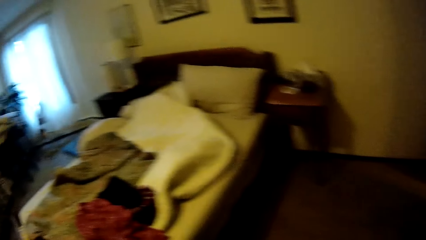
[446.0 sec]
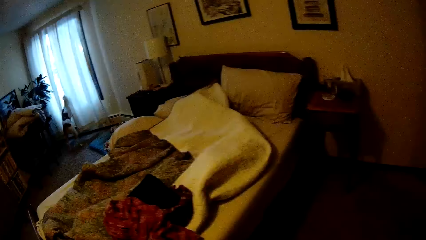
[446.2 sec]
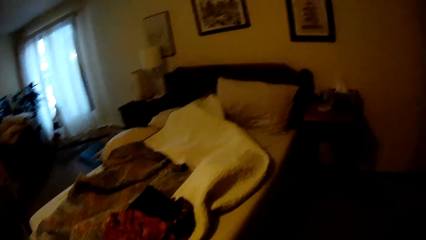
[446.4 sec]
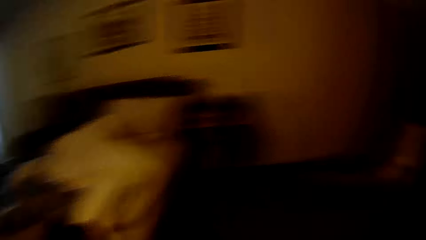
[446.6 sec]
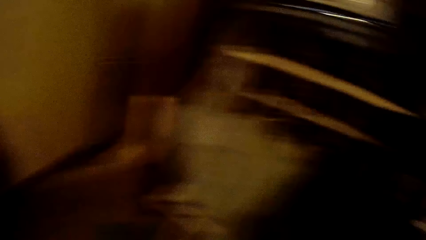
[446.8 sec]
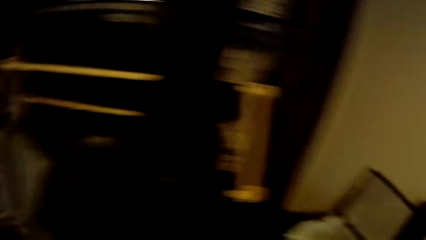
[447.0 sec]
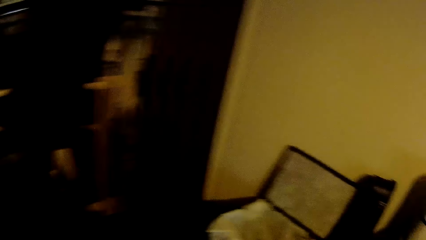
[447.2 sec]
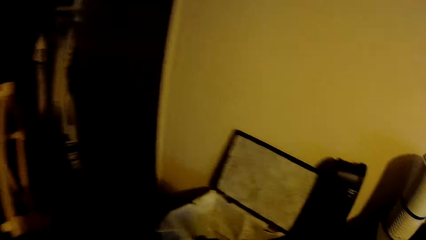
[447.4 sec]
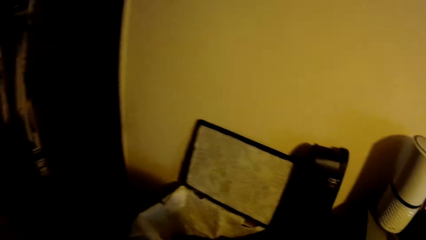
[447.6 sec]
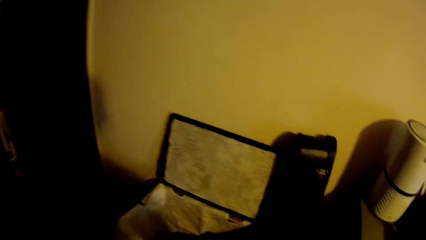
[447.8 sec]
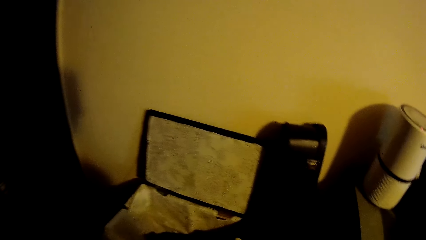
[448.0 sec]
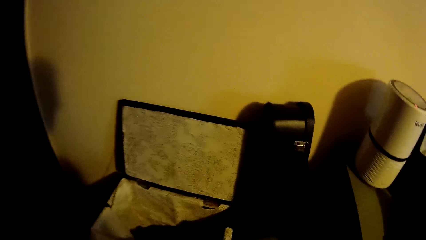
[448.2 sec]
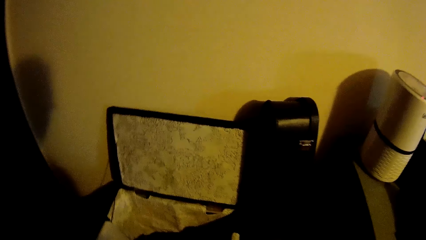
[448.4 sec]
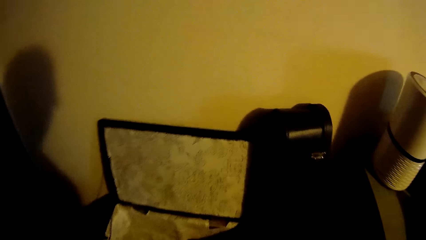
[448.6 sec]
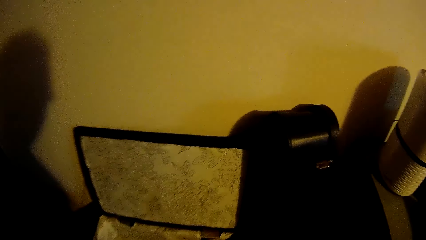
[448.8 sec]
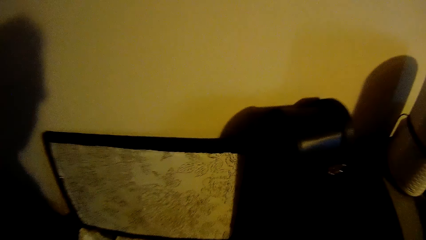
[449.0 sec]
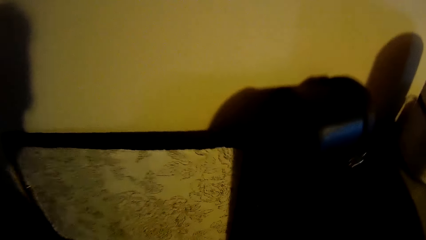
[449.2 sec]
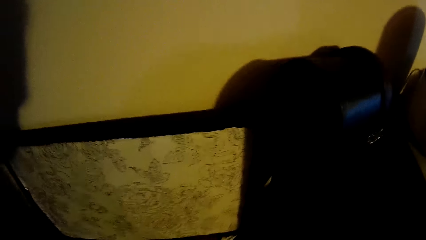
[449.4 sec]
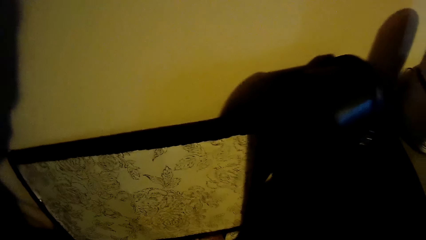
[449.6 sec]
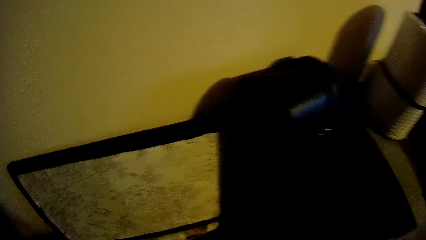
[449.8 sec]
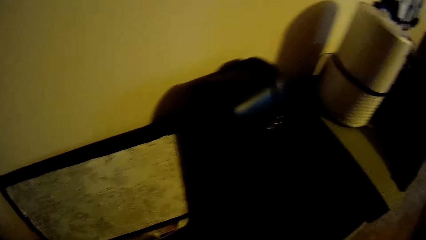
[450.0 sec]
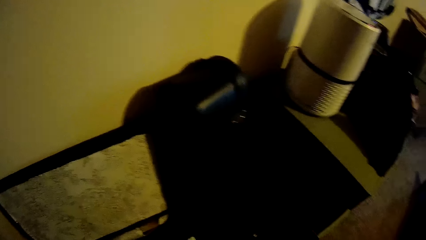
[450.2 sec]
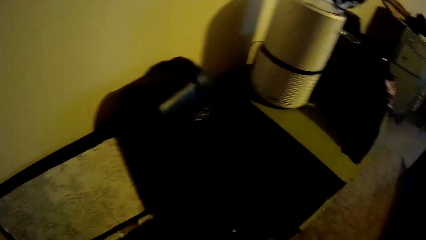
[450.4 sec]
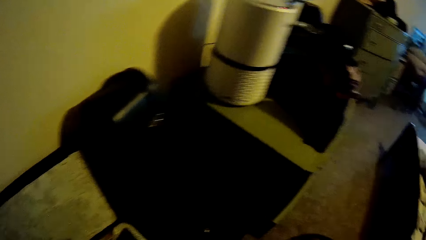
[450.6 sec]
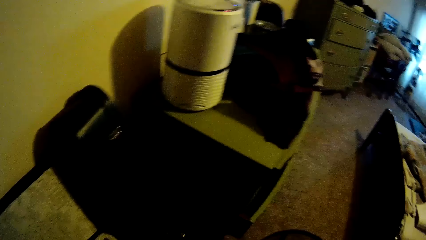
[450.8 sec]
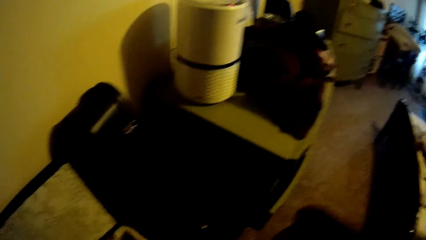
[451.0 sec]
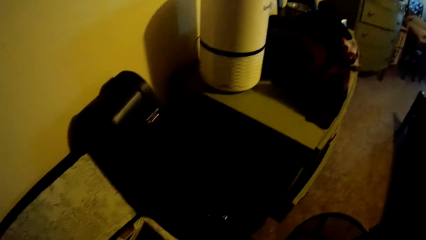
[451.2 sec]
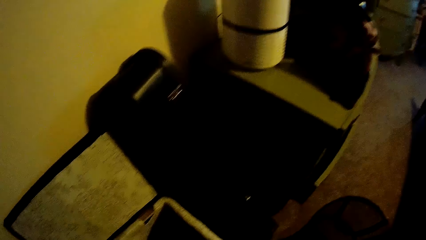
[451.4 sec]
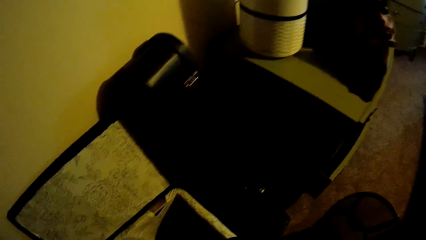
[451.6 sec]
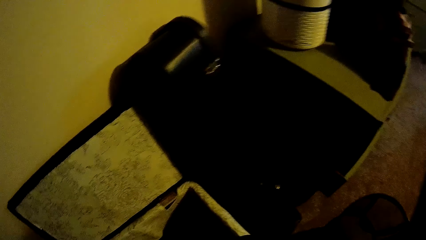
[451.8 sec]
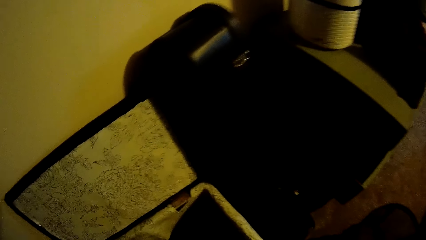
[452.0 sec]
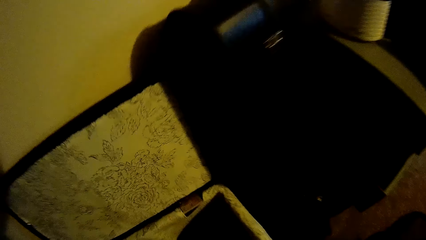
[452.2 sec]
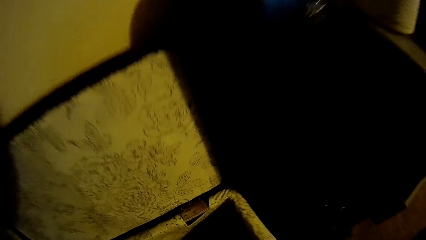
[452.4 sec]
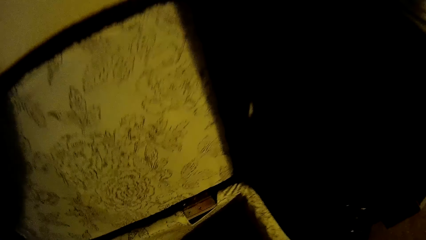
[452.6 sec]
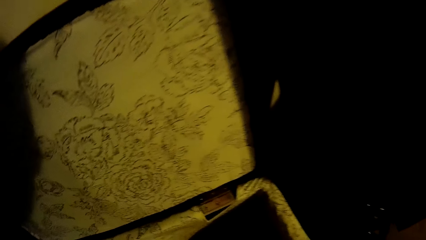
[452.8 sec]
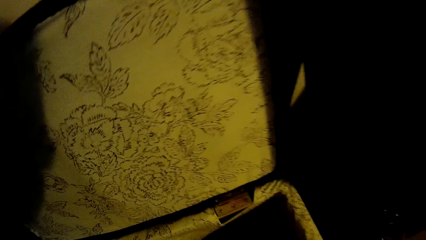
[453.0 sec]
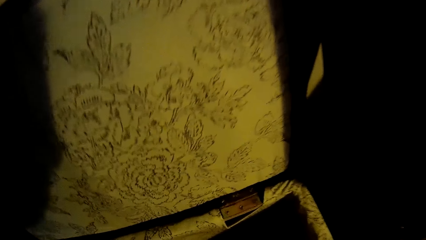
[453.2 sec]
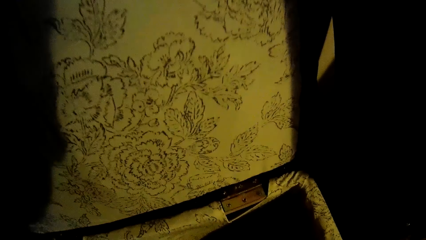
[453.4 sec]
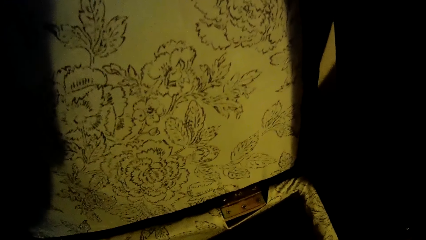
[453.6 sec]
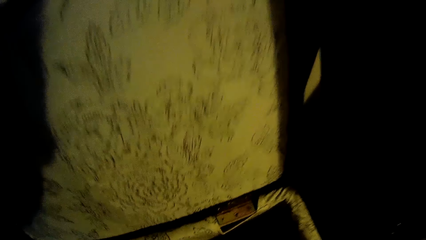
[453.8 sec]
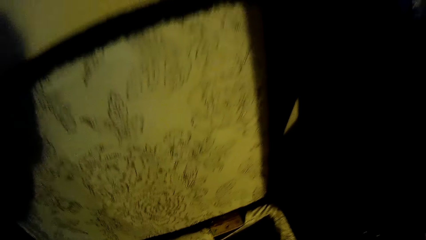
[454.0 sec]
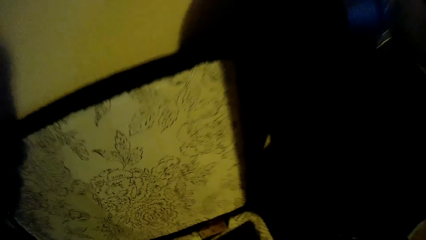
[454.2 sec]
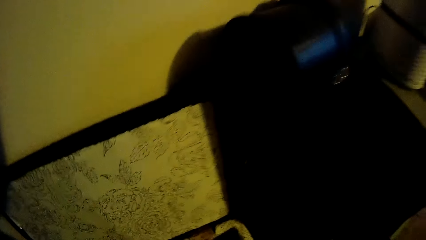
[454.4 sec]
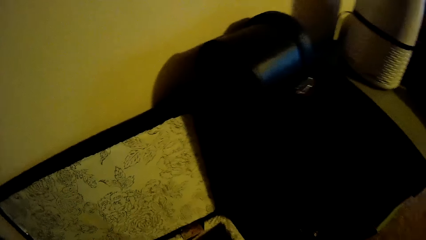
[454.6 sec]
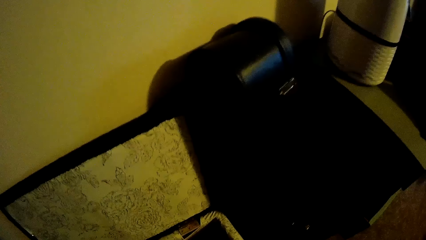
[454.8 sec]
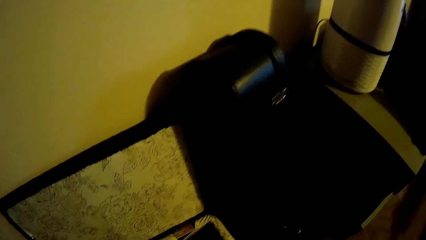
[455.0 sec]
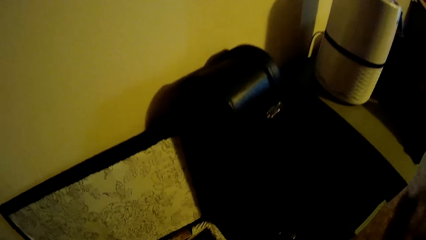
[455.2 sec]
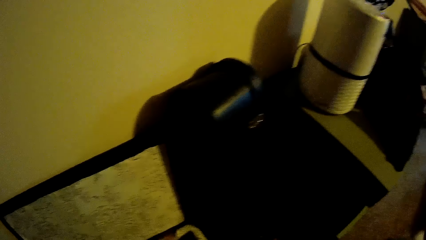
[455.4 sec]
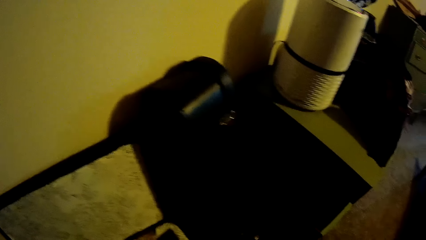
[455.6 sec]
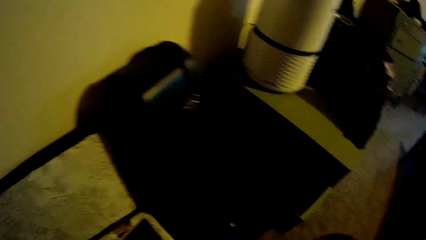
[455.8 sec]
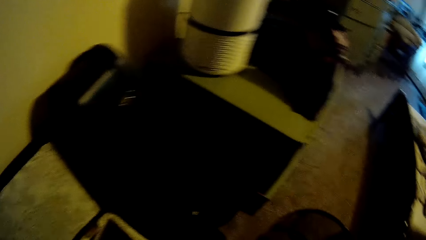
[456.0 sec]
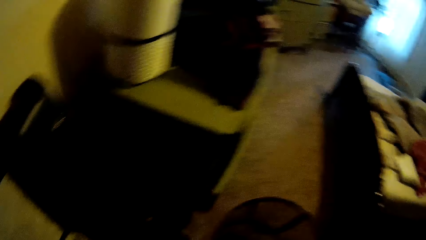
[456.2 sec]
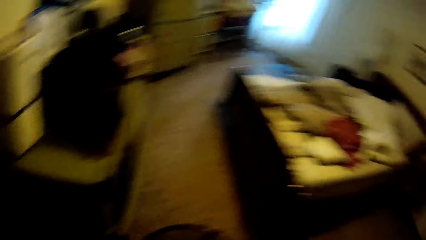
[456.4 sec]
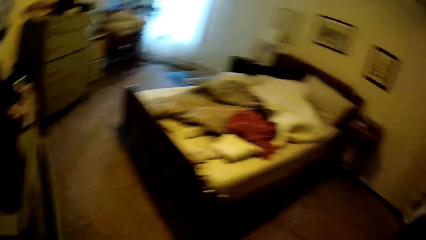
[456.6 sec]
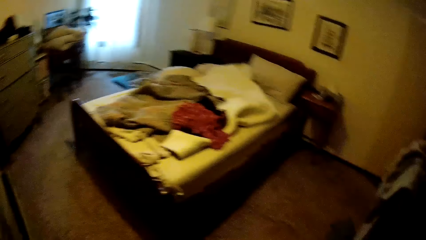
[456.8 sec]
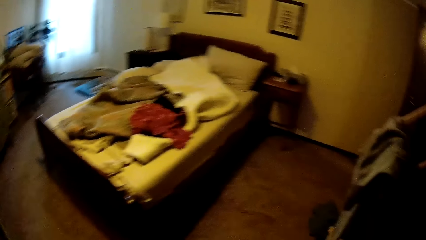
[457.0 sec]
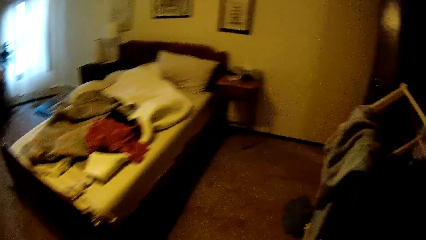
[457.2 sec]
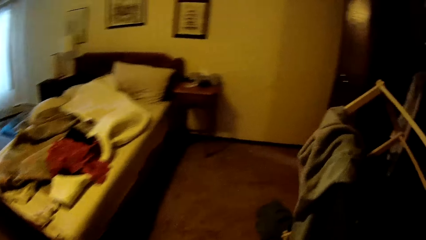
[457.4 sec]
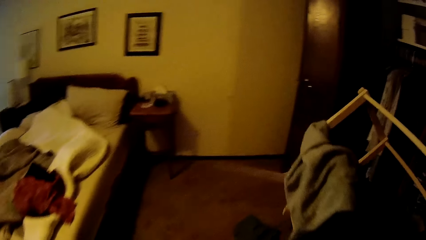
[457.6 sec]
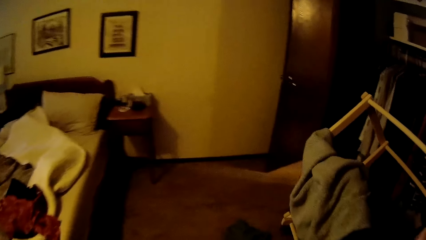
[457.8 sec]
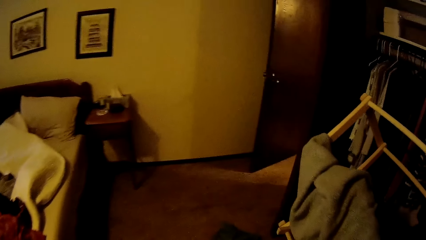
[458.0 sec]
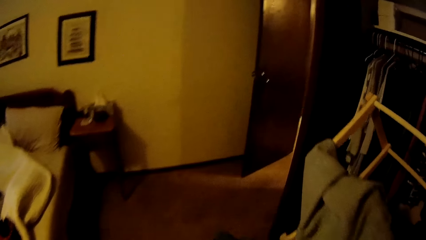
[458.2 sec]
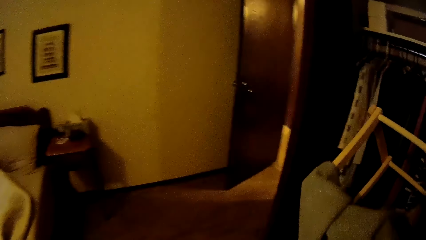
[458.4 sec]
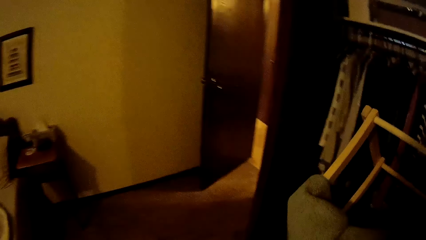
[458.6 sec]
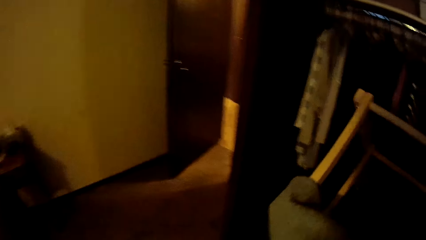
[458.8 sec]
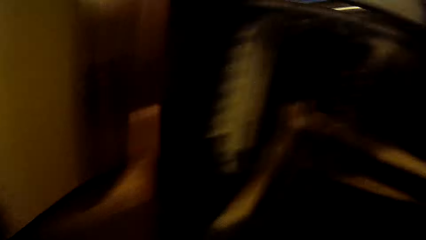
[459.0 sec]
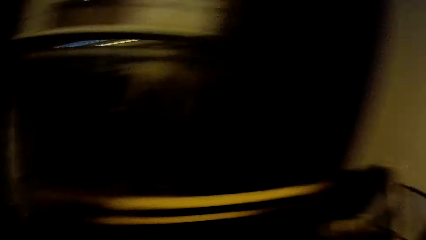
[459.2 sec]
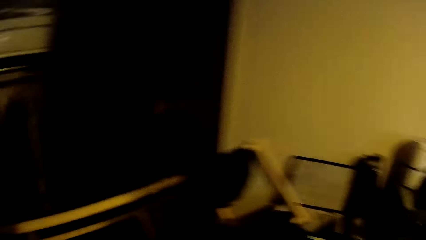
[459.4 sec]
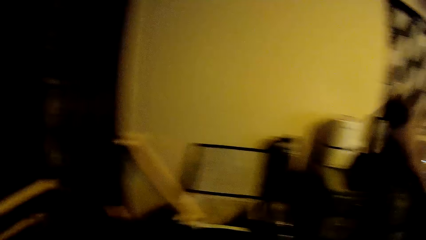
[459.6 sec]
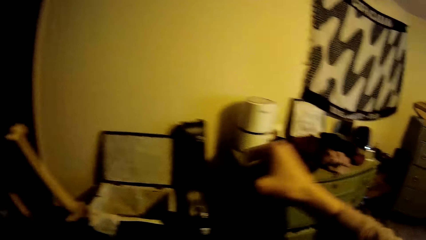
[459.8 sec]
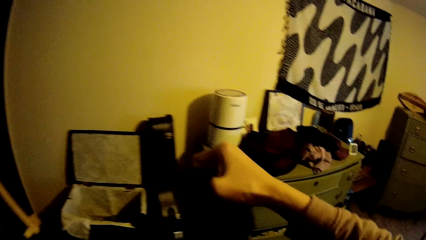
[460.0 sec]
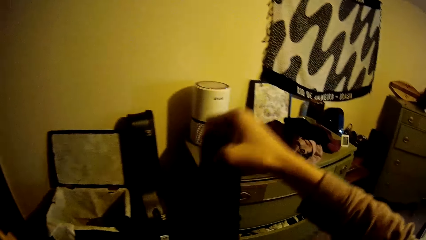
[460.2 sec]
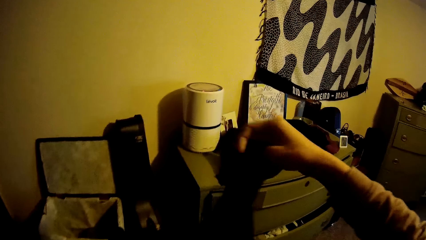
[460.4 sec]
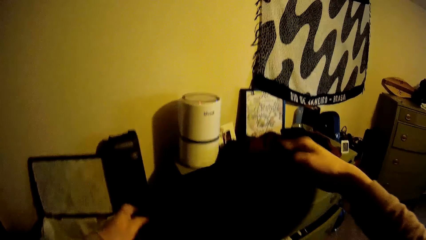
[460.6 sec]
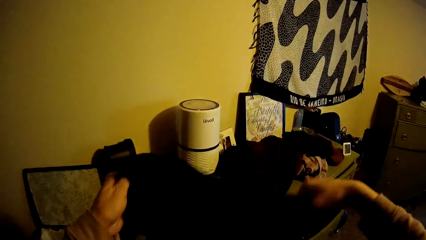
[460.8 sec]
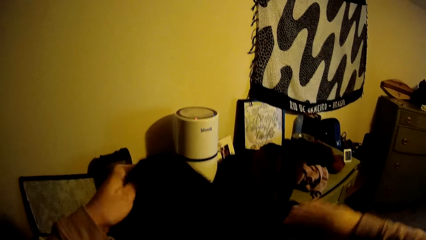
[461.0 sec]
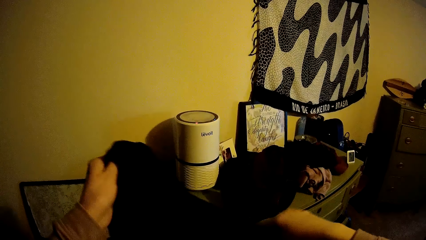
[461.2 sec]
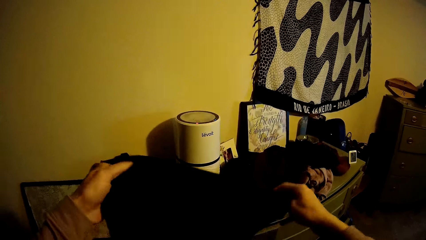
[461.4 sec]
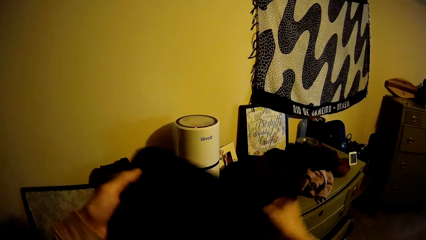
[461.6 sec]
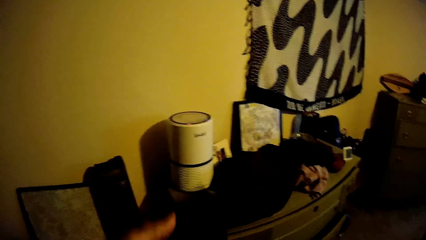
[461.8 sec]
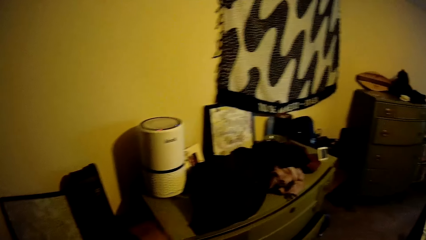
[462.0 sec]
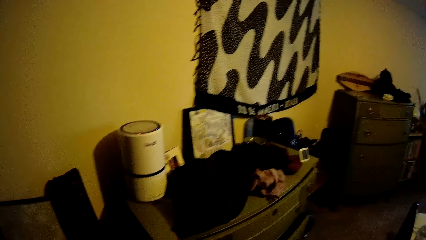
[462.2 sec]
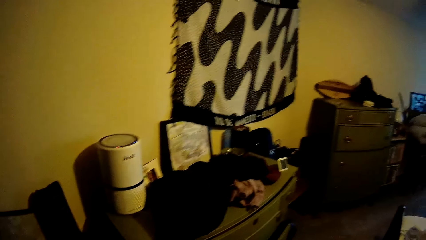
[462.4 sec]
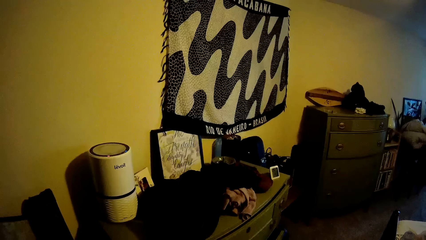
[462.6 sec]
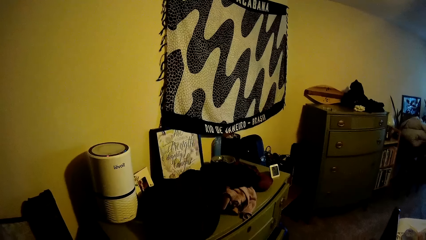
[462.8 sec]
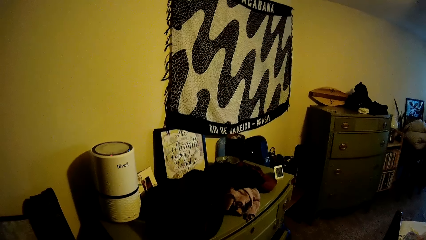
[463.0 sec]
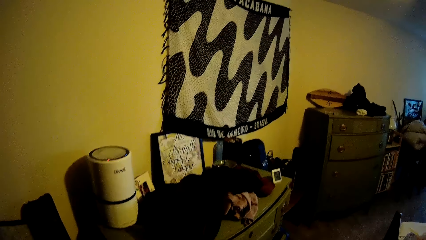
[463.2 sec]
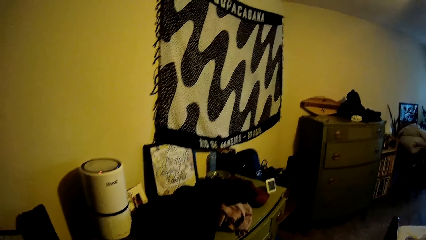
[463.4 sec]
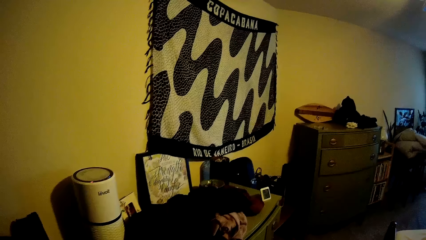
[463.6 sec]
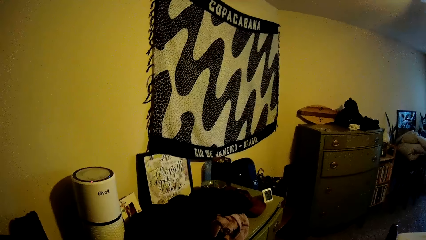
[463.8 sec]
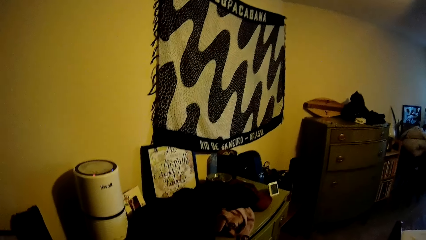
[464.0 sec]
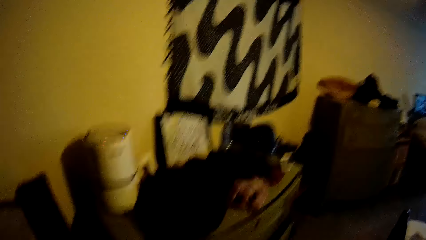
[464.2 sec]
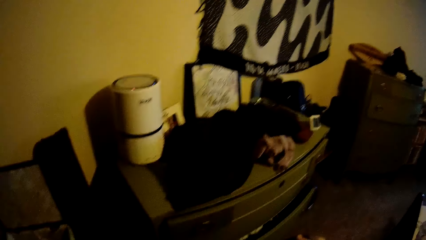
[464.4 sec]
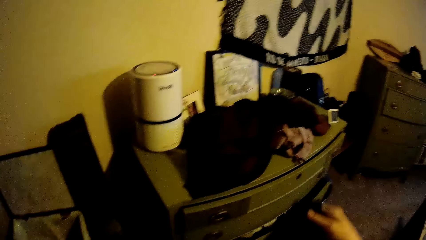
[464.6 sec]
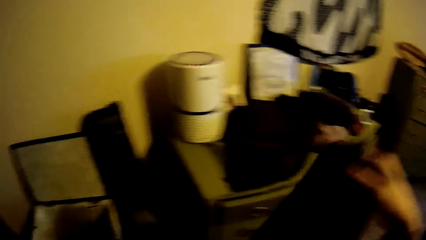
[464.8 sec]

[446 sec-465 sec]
The camera wearer moves to a box. She picks a cloth from the box on the floor with her left hand. She drops the cloth into a laundry basket. She turns around. She turns around again. She holds the cloth with her hands.
